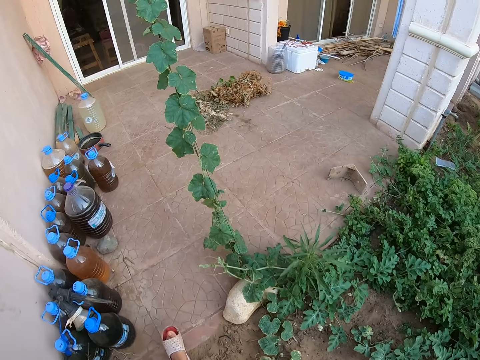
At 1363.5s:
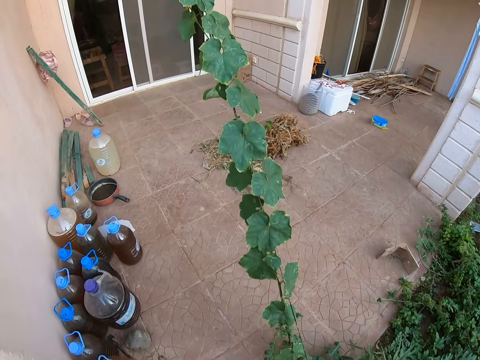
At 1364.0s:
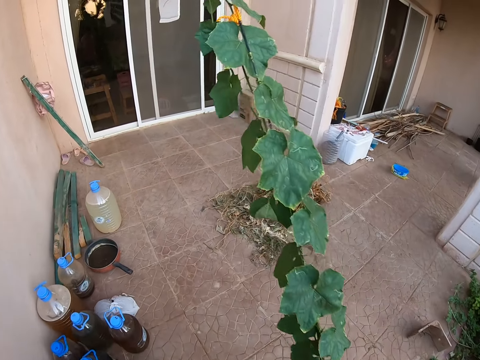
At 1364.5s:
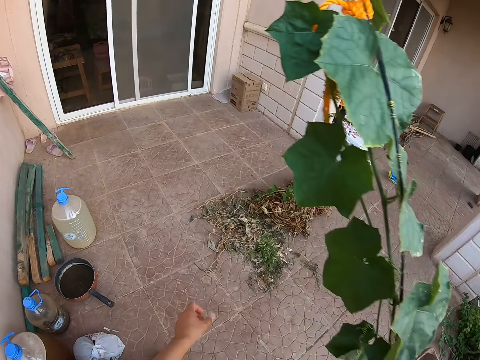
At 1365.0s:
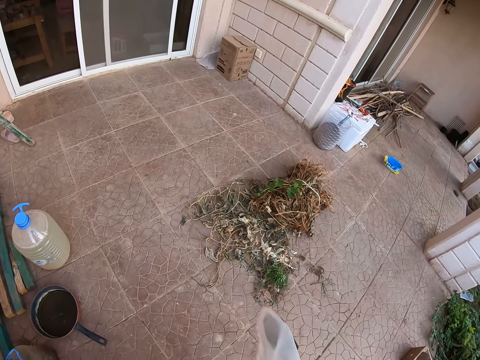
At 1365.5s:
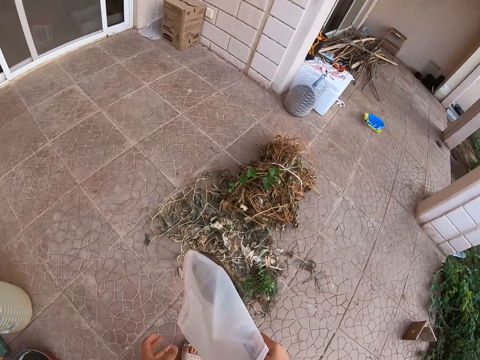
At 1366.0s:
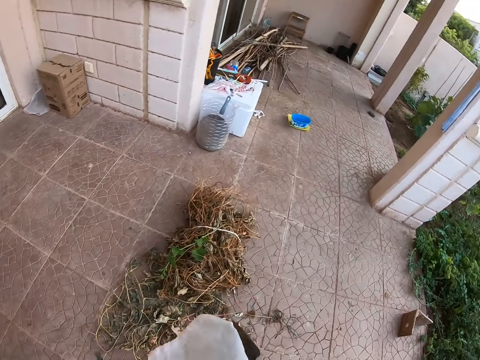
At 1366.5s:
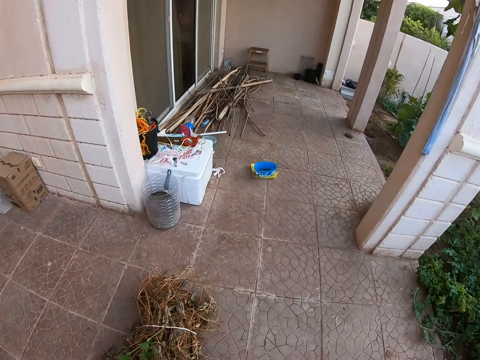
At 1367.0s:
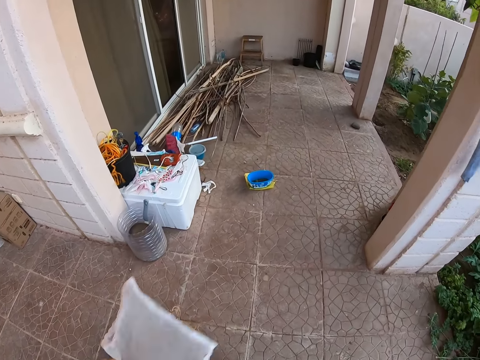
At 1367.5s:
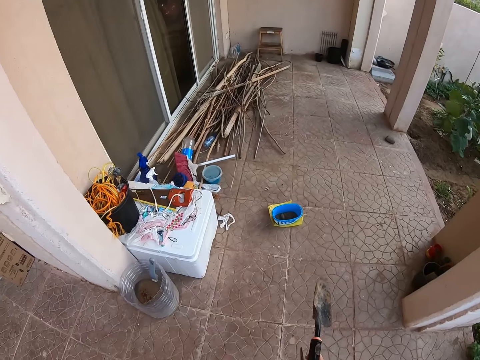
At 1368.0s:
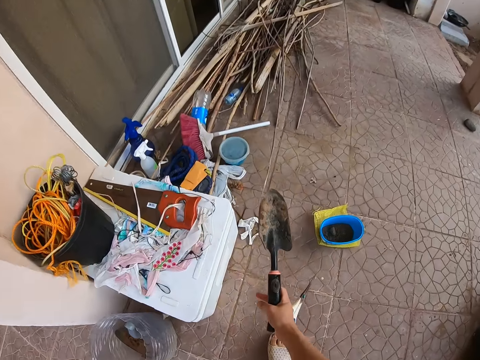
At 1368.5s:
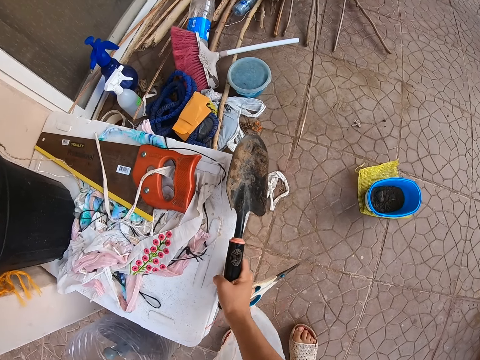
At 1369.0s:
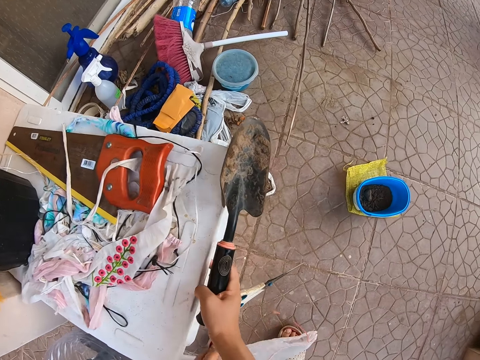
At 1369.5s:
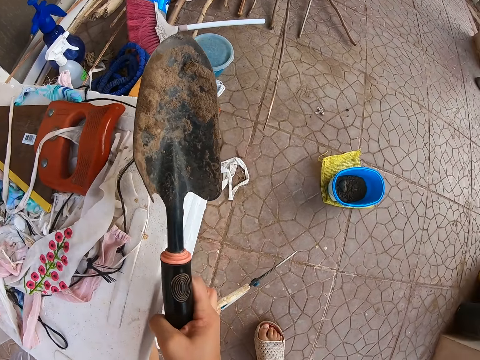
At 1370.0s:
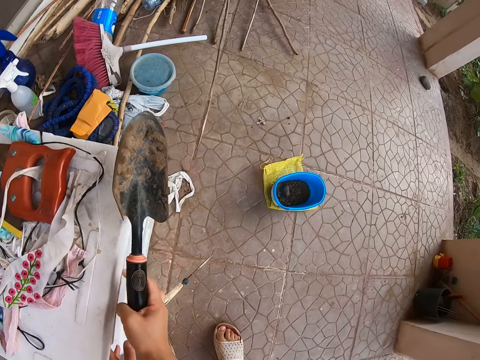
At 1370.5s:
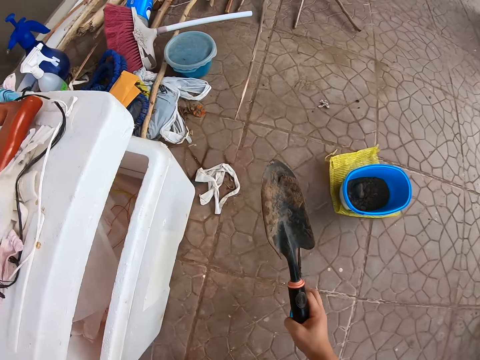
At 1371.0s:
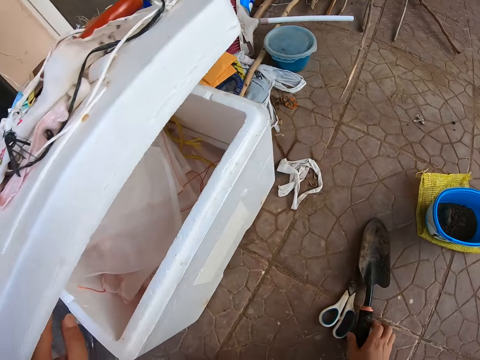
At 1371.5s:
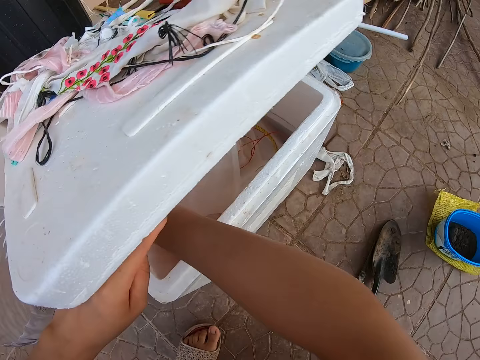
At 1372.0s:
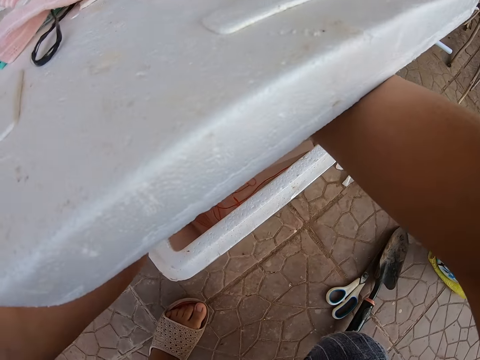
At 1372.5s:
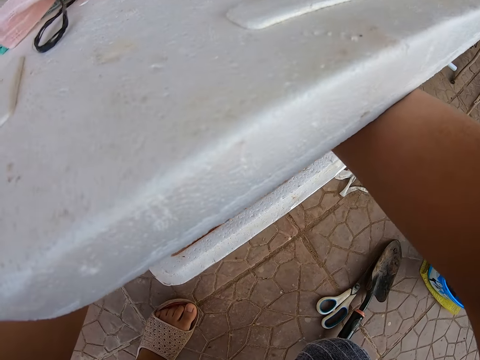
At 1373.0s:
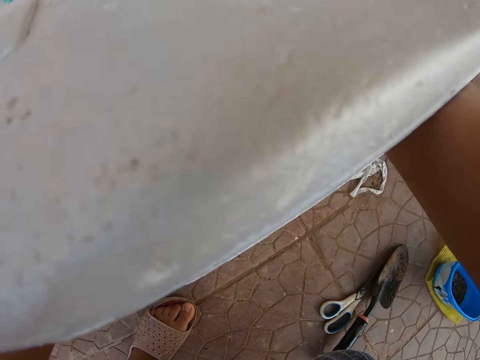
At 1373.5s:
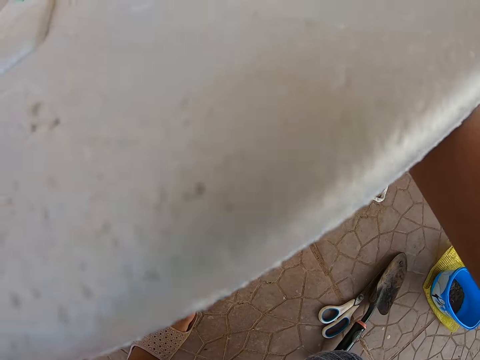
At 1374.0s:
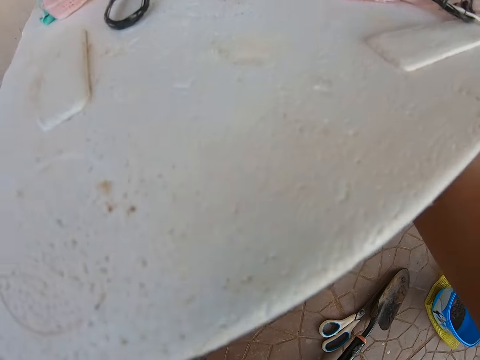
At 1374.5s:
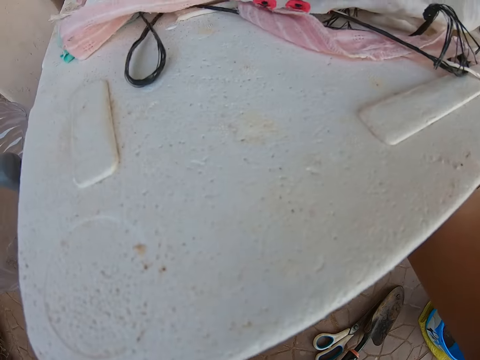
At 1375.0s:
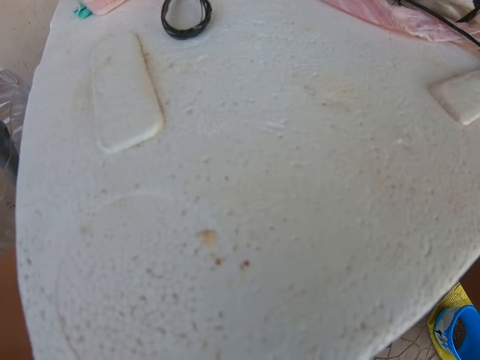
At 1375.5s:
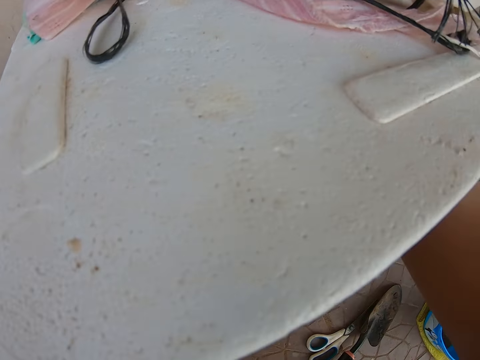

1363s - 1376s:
The camera wearer walks around the veranda. They throw the weeds on the floor. They walk forward on the veranda. They open the outdoor cabinet or foam box, and put the paper or nylon bag inside the outdoor cabinet. They put the scissors and the trowel on the floor. They search in the foam box.

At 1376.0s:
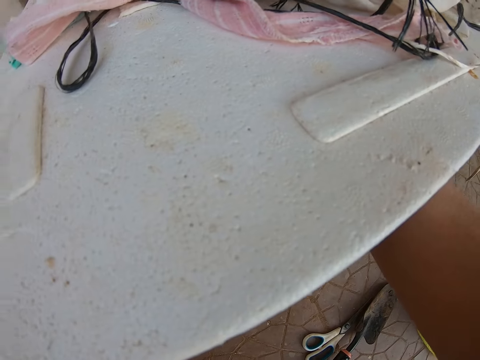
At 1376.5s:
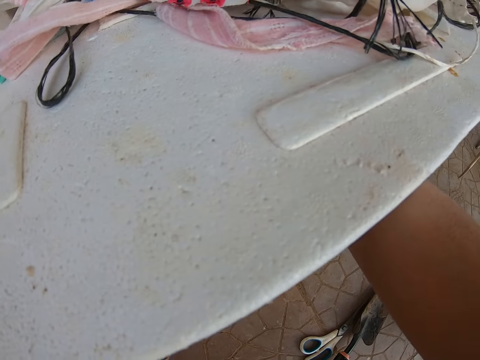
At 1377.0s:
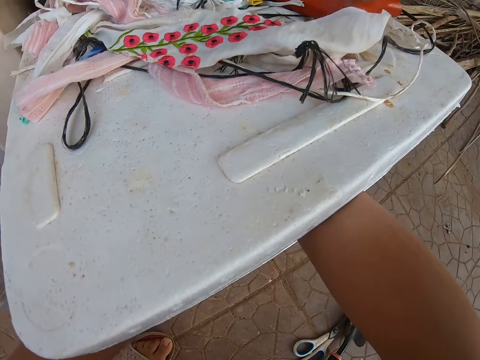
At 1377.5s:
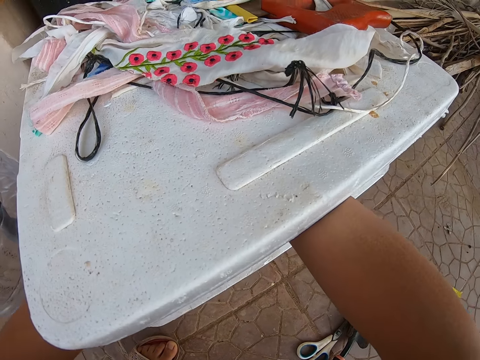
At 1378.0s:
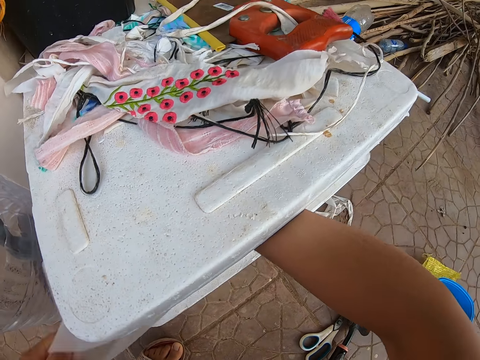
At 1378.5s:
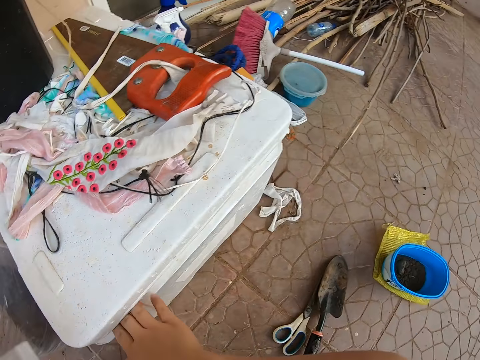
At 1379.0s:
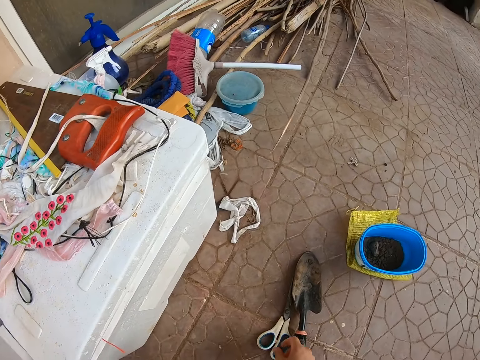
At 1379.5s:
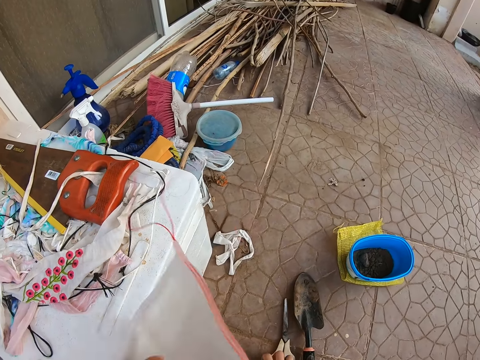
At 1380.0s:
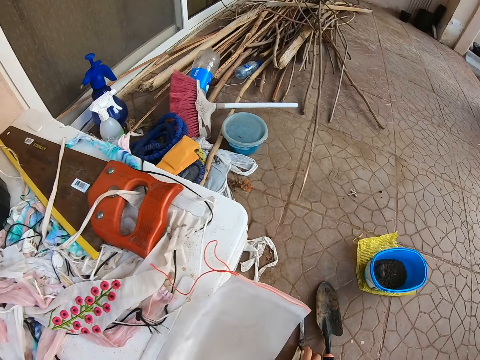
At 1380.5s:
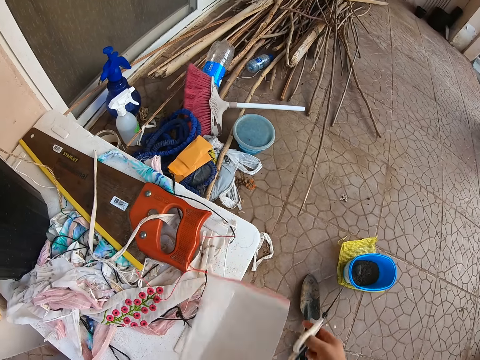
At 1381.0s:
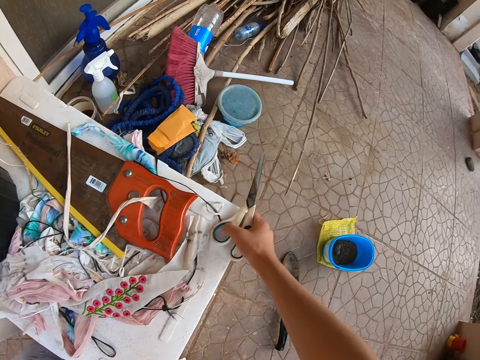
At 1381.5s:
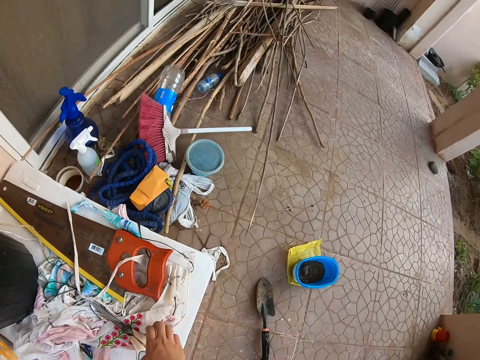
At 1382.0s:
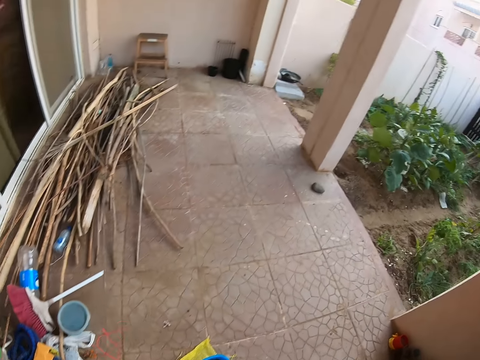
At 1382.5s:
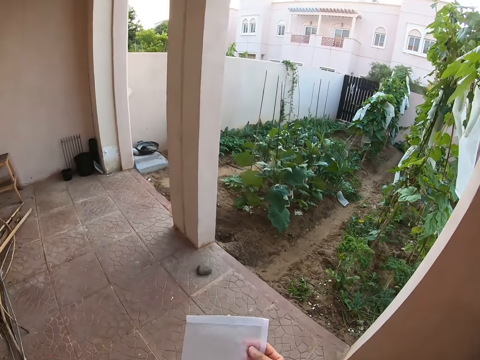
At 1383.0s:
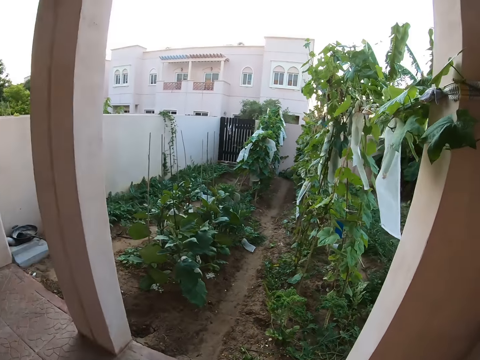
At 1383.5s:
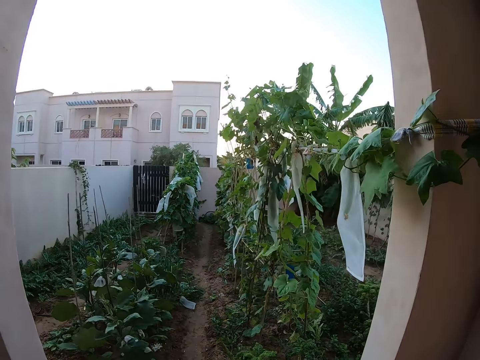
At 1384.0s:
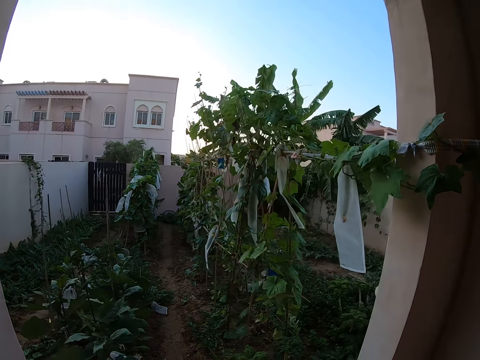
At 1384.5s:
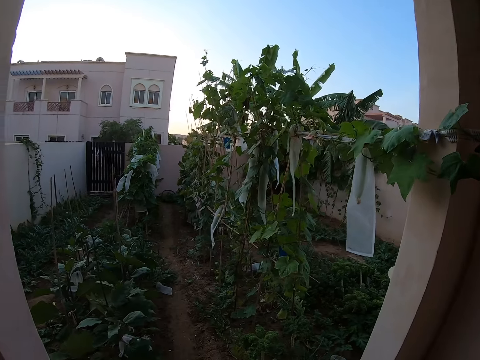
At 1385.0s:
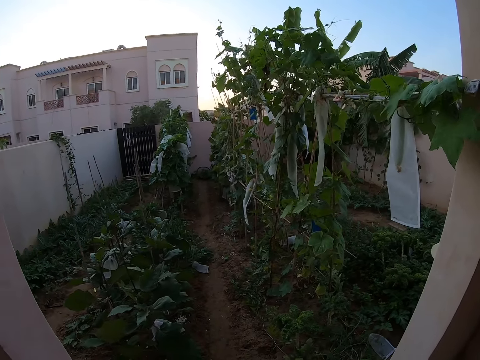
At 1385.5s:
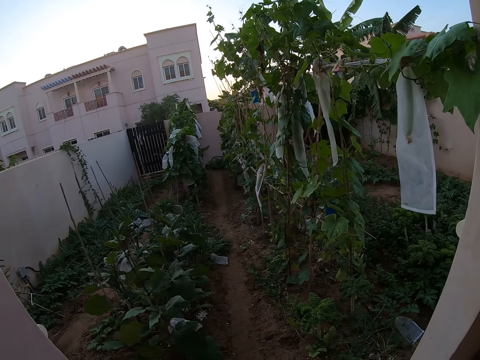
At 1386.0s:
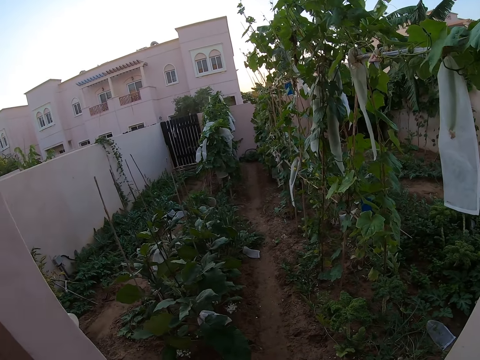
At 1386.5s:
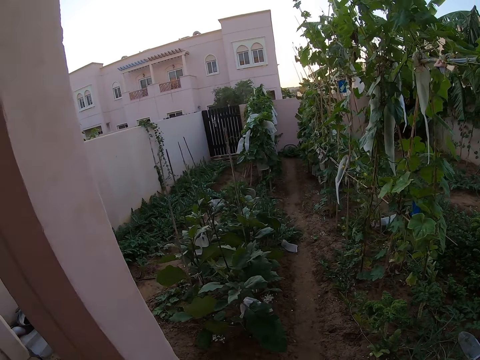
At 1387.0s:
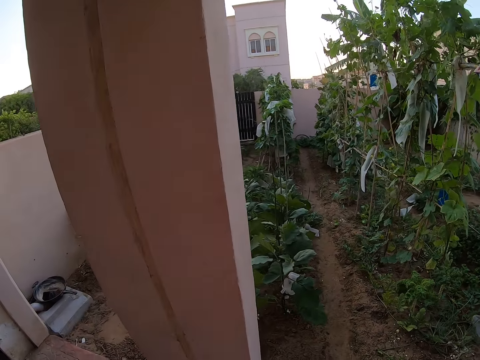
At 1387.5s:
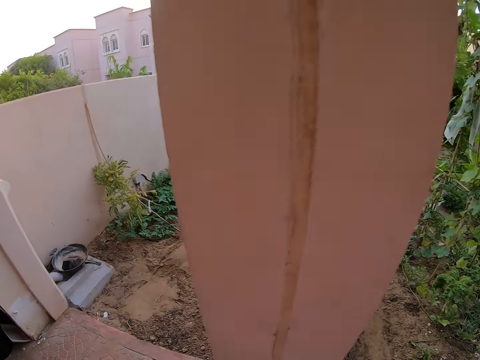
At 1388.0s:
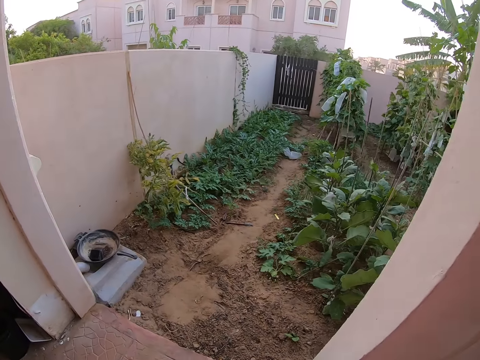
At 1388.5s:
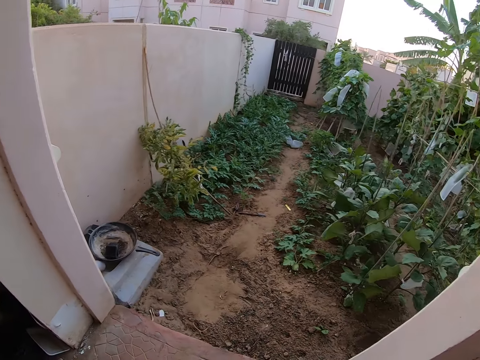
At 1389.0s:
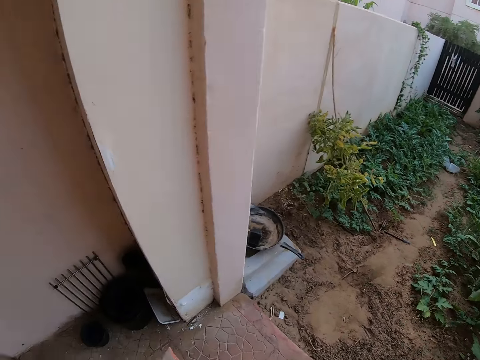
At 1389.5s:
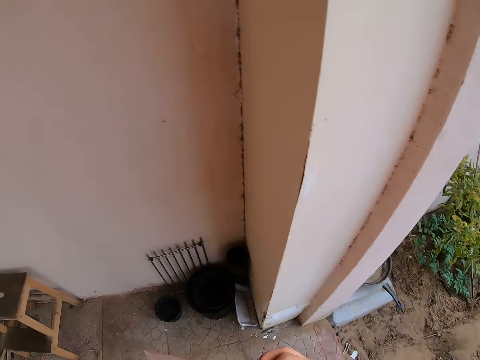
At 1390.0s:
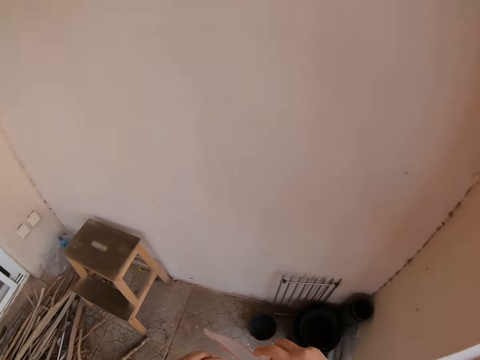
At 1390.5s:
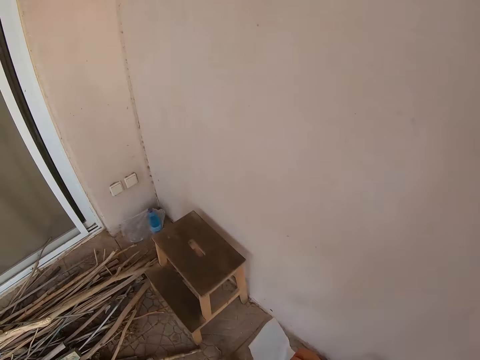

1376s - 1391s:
The camera wearer picks the paper or nylon bag from the outdoor cabinet or foam box. They close the outdoor cabinet. They lift a pair of scissors from the floor. They place the pair of scissors on the outdoor cabinet. They walk forward on the veranda. They stare around the garden. They walk forward.
